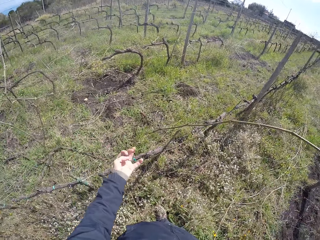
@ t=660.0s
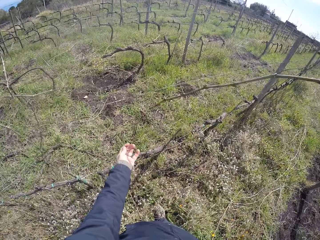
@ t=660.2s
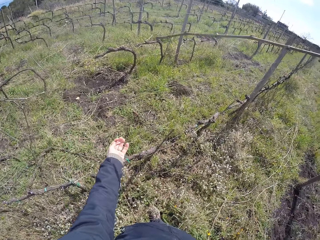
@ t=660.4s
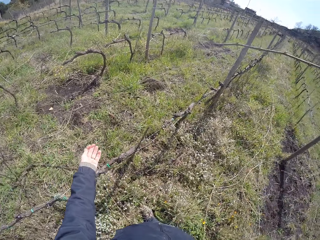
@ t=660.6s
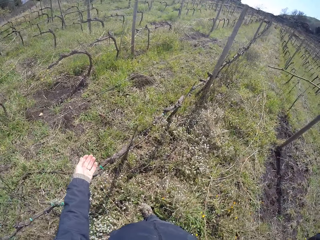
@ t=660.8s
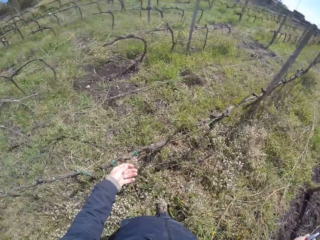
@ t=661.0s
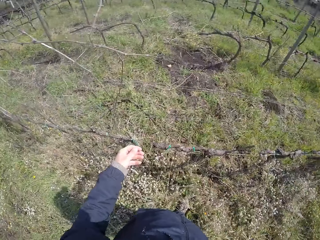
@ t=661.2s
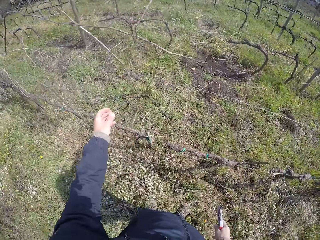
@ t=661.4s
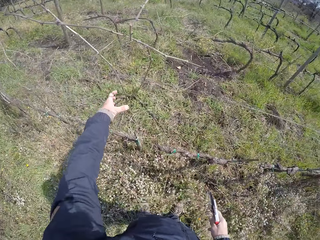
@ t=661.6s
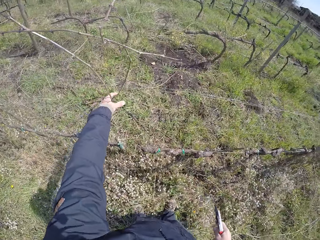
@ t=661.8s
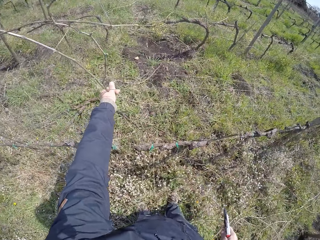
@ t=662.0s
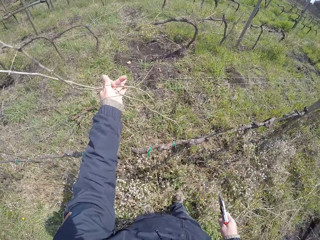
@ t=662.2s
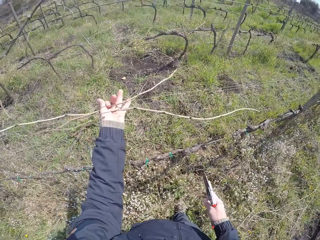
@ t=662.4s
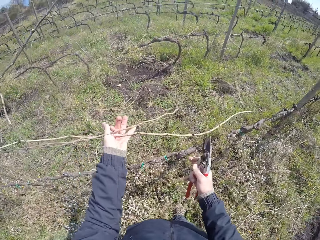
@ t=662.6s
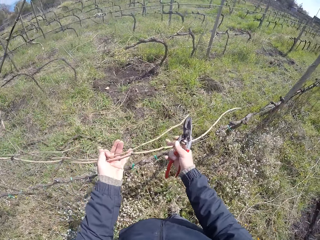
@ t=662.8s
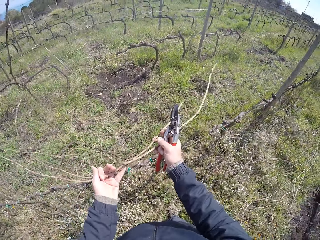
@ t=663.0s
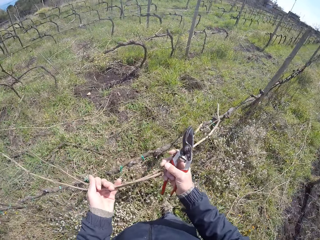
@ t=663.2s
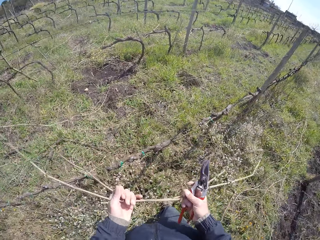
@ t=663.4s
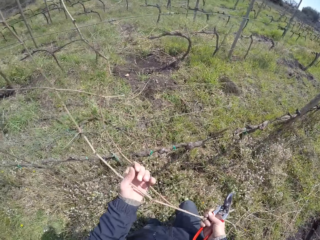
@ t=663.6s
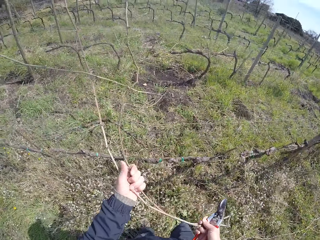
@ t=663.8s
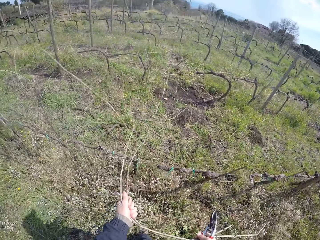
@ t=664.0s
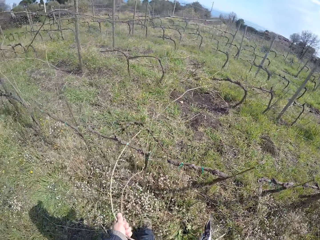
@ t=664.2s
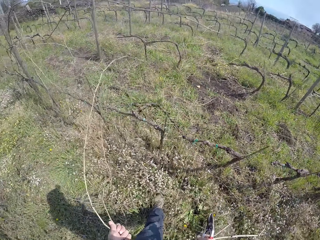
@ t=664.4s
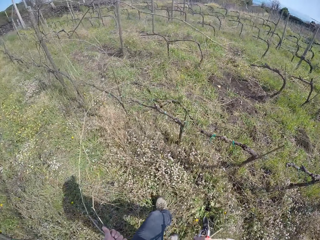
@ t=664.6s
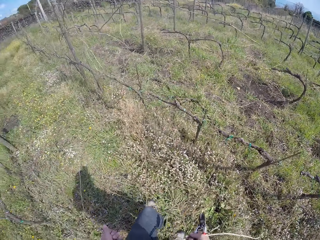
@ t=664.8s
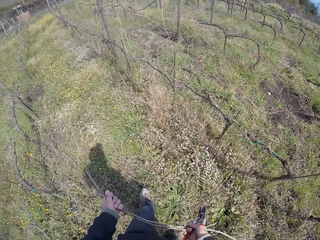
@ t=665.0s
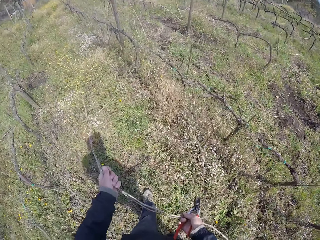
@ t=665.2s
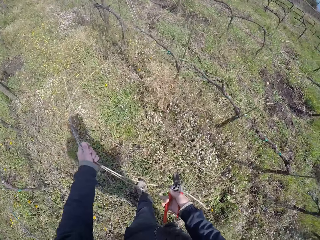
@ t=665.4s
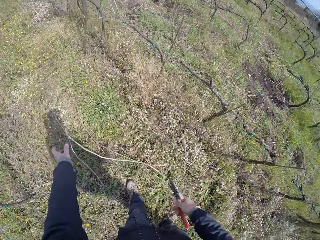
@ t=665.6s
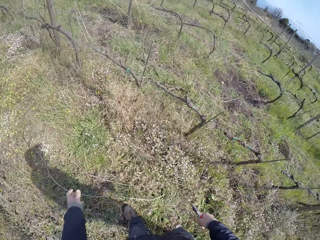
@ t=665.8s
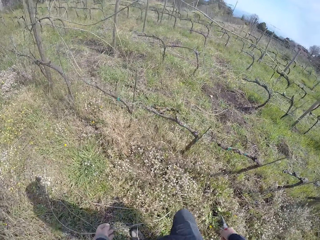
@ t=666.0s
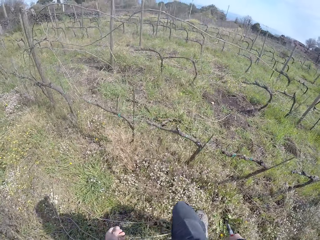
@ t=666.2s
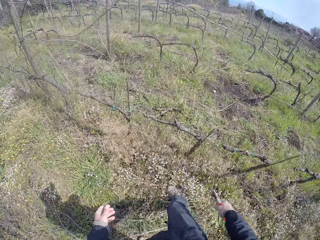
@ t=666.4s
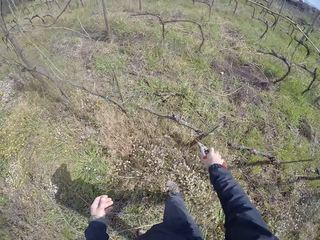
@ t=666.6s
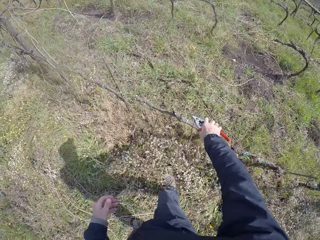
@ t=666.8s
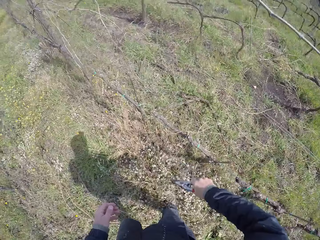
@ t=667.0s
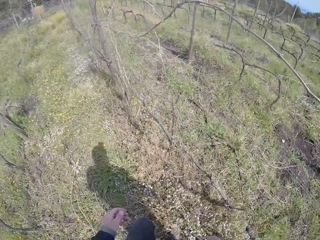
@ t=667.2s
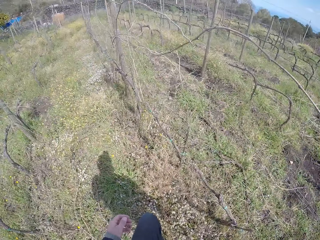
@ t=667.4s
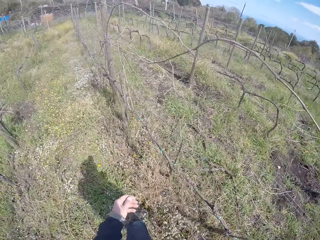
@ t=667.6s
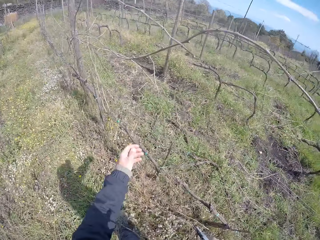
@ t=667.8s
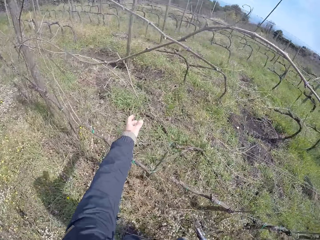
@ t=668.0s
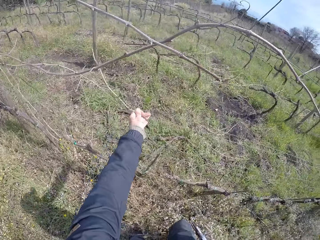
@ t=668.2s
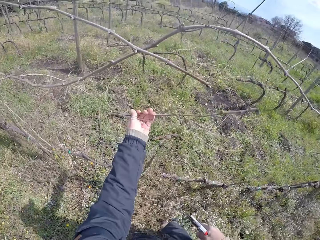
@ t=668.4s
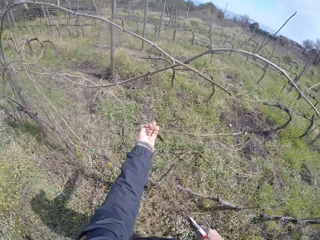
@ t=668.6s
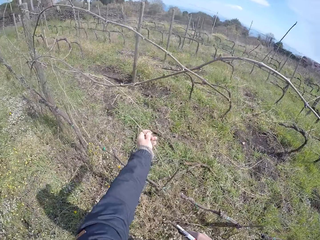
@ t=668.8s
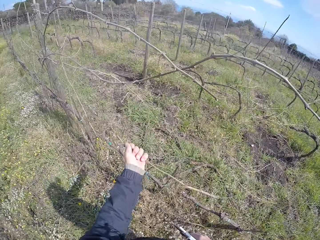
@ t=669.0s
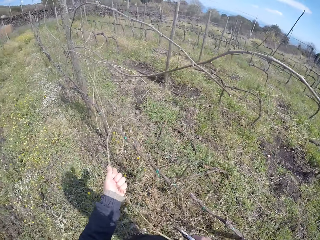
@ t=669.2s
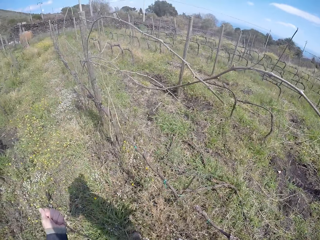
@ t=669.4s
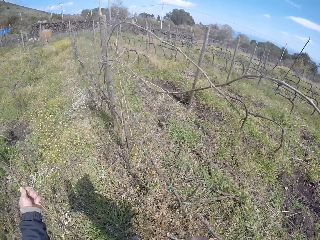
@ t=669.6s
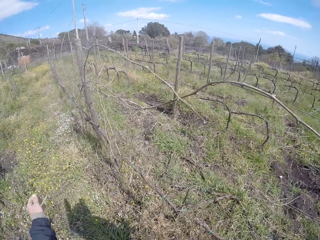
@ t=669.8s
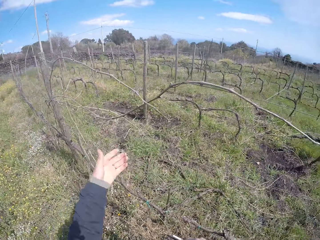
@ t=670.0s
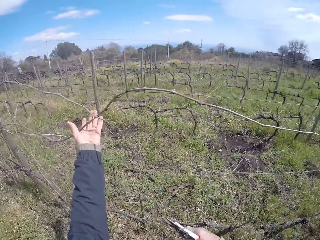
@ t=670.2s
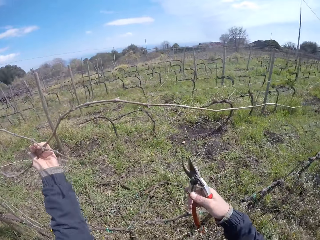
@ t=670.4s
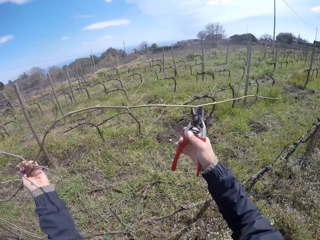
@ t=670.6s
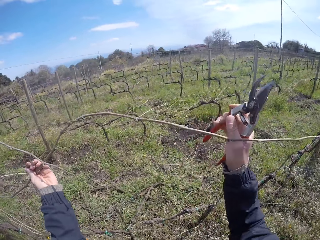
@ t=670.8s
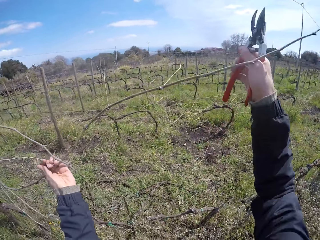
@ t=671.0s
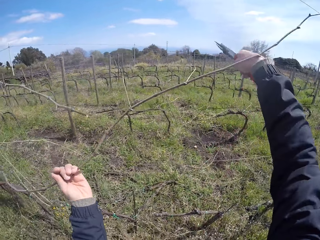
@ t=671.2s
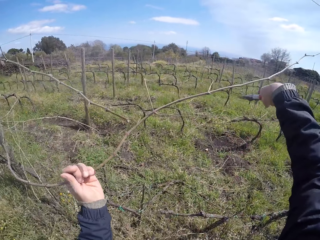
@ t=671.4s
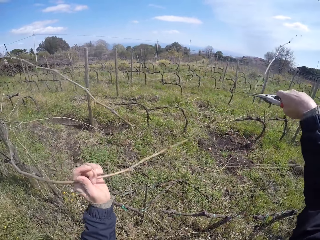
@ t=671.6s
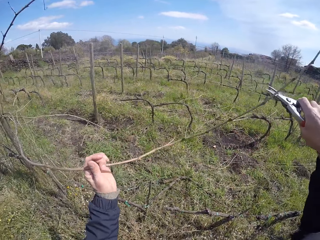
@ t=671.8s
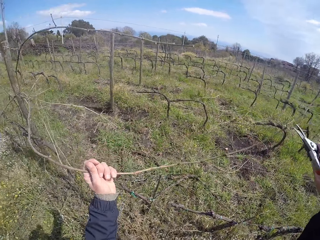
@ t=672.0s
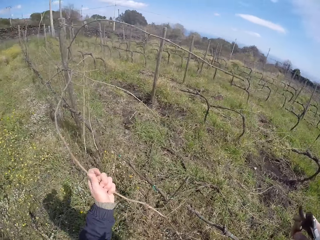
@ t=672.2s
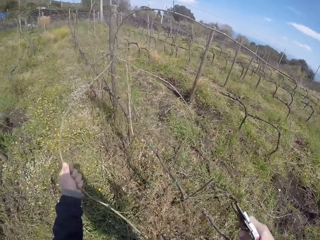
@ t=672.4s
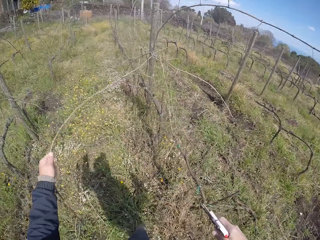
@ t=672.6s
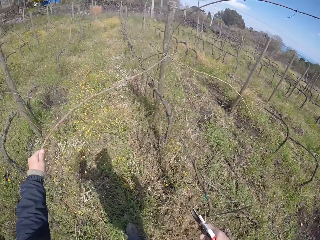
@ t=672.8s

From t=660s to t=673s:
The camera wearer turns around. He pulls twigs from the fence with his left hand. He pulls the twigs from the fence with both hands. He drops the twigs on the ground with both hands. He removes a twig from the fence with the shears in his right hand. He pulls a twig from the fence with his left hand. He drops the twig in his left hand on the ground. He pulls a twig from the fence with his left hand.

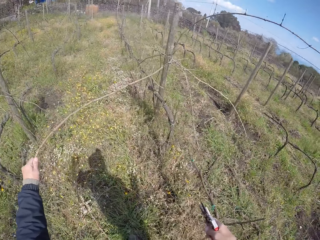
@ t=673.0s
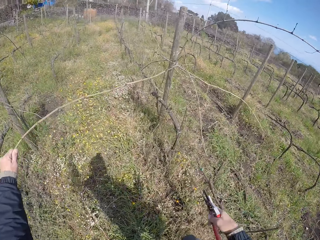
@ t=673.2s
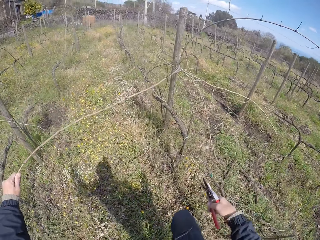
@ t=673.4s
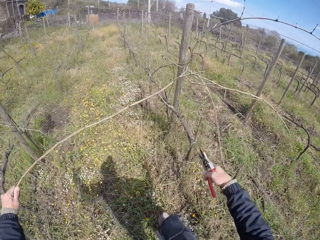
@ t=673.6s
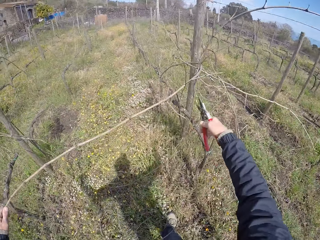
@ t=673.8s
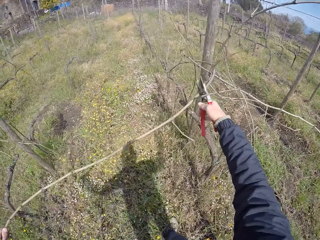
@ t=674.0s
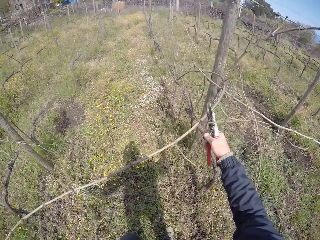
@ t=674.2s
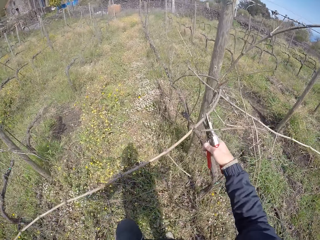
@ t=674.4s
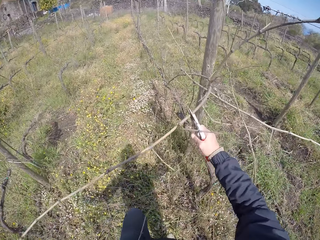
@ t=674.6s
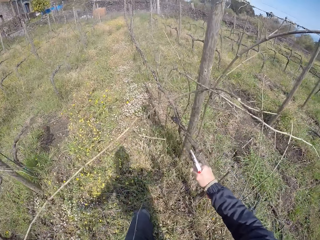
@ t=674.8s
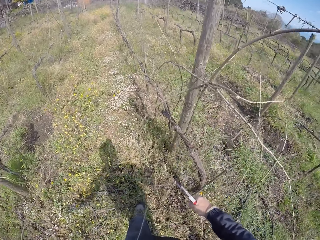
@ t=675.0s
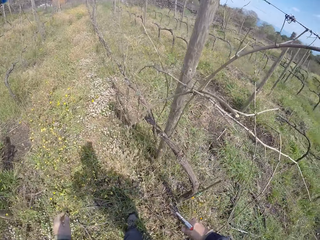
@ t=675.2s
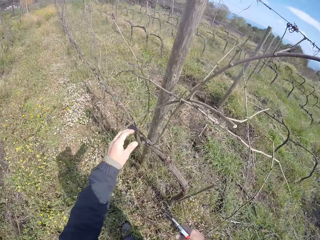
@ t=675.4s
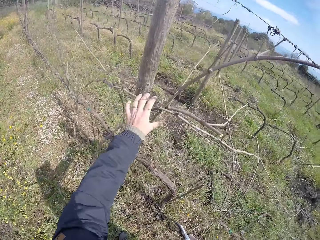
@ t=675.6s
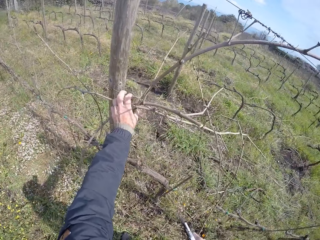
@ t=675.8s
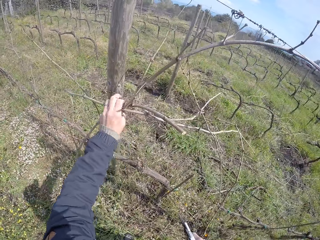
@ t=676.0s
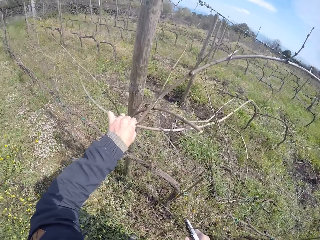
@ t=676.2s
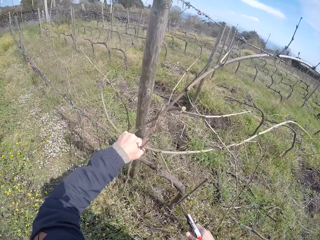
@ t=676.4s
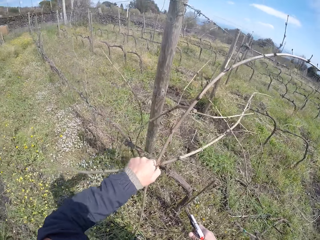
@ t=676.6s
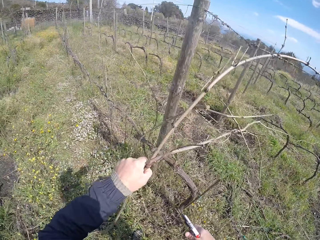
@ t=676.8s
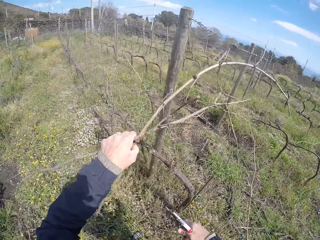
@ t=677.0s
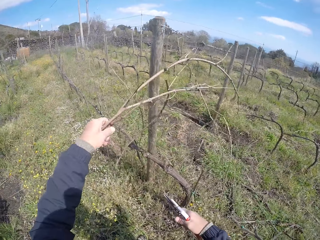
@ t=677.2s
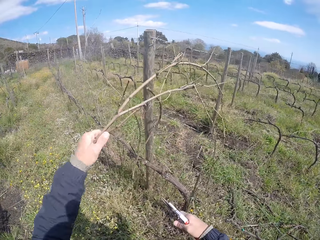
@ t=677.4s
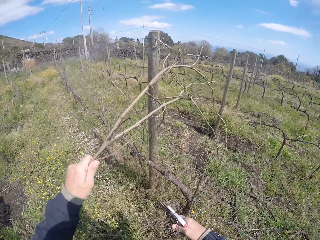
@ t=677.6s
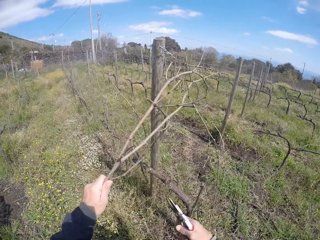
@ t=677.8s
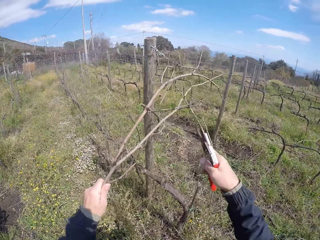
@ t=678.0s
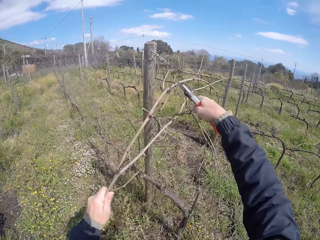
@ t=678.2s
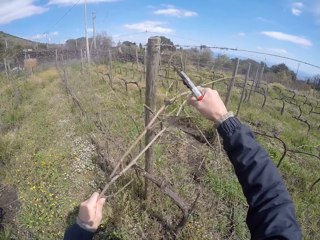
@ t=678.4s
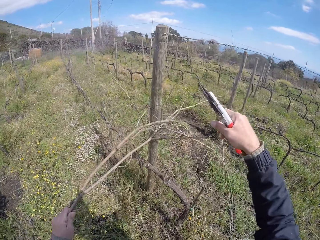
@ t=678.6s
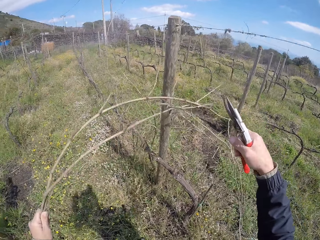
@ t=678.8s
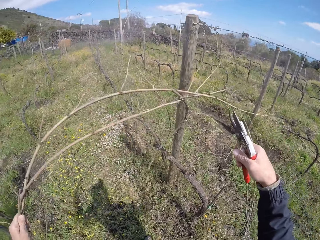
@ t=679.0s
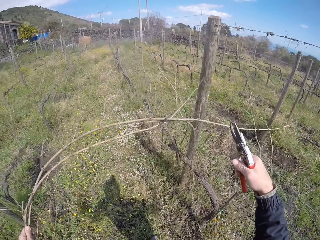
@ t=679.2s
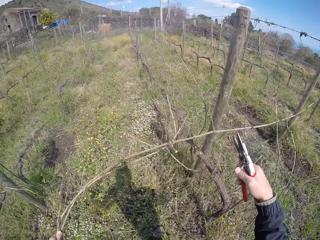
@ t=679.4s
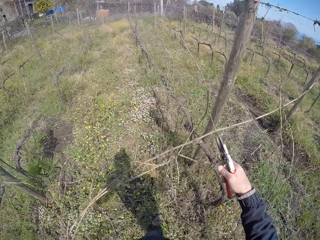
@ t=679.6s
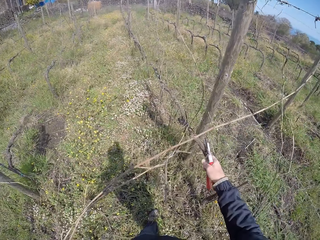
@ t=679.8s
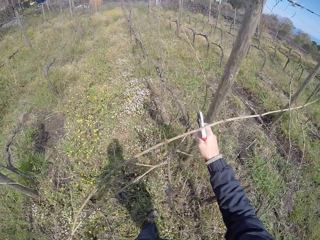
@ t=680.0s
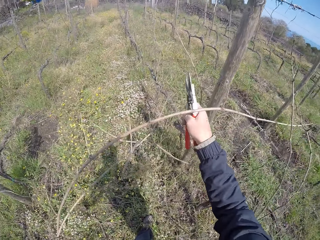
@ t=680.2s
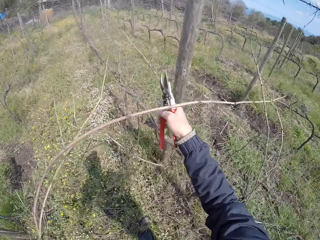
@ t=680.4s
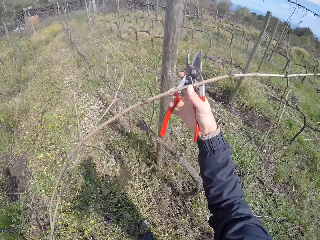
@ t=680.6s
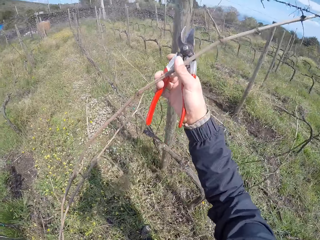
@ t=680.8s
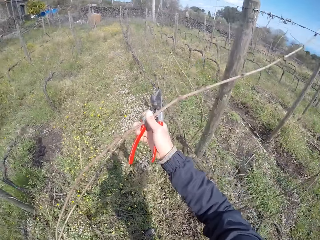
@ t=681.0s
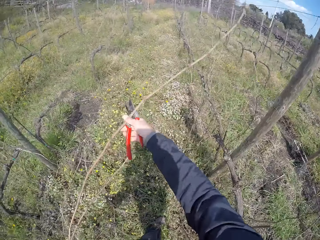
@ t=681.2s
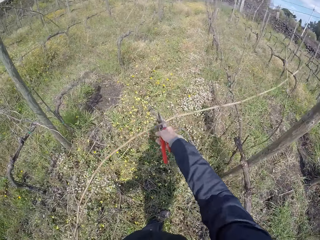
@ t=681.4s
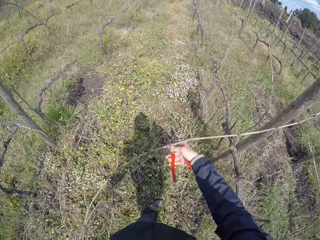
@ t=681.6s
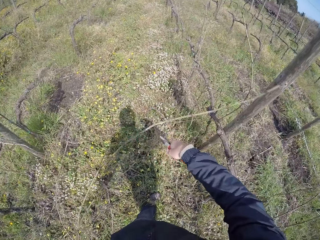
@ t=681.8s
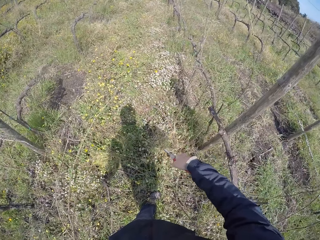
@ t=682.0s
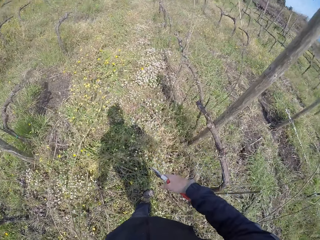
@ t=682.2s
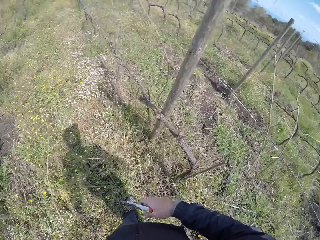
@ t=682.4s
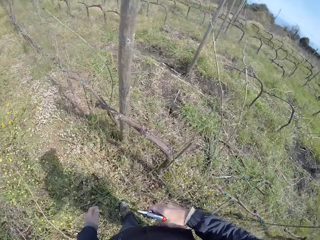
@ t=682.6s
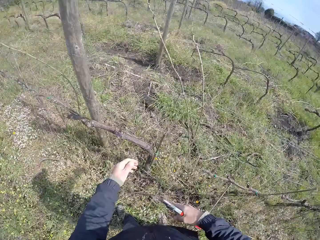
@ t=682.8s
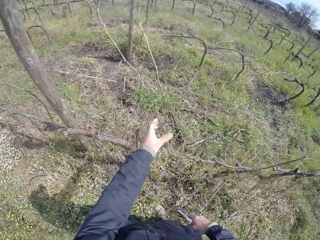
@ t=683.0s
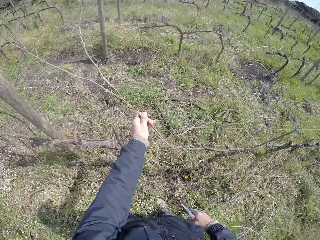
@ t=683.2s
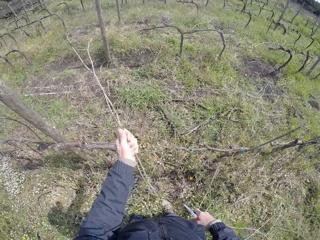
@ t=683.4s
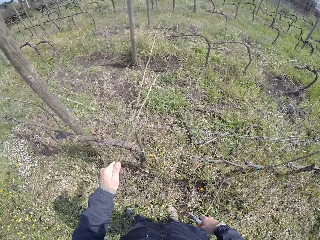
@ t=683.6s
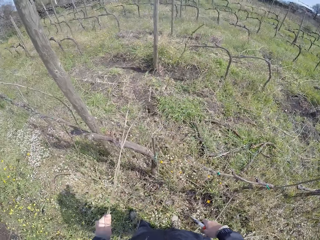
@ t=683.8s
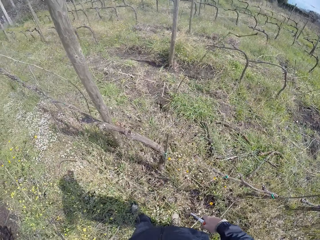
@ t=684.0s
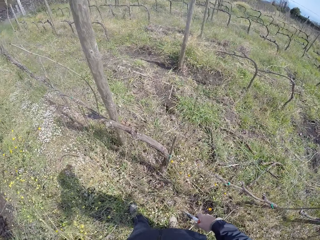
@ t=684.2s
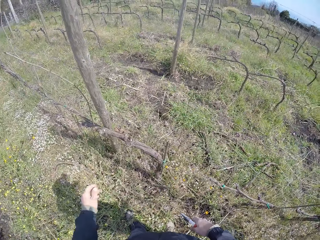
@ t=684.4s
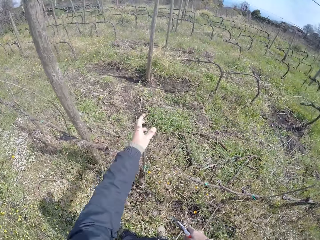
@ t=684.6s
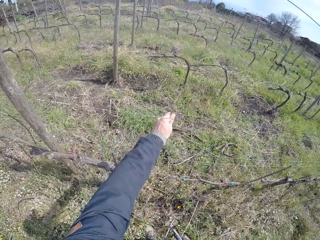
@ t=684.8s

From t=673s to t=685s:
The camera wearer prunes the twig or dry branch with the pruning shears in his right hand. He pulls the twig from the fence with his left hand. He prunes the twig with the pruning shears in his right hand. He removes the dry branch on the fence. He holds the twig with his right hand. He drops the twig in his right hand on the ground. He pulls the twigs from the fence with his left hand.
